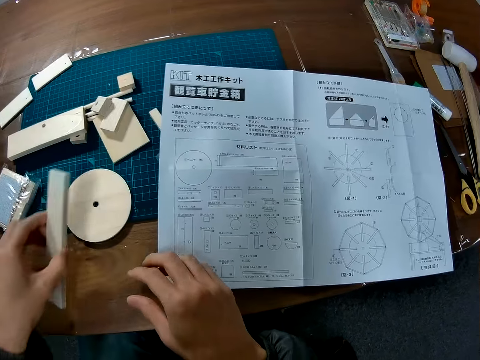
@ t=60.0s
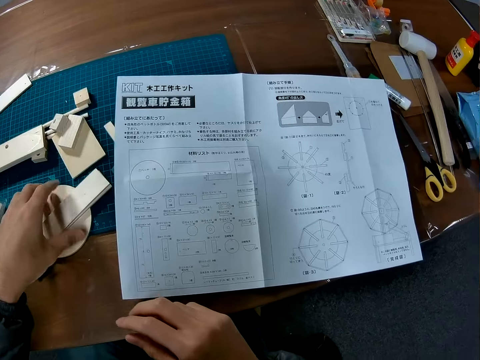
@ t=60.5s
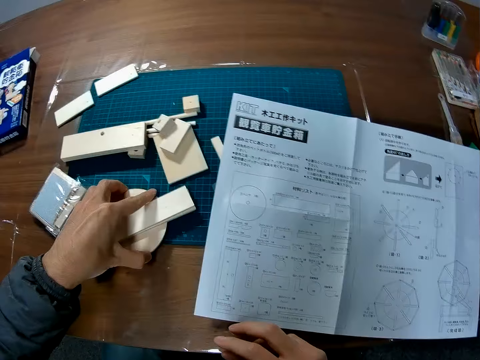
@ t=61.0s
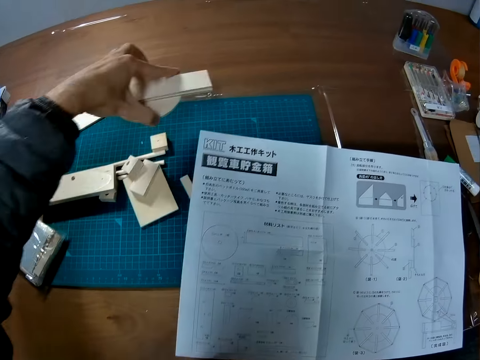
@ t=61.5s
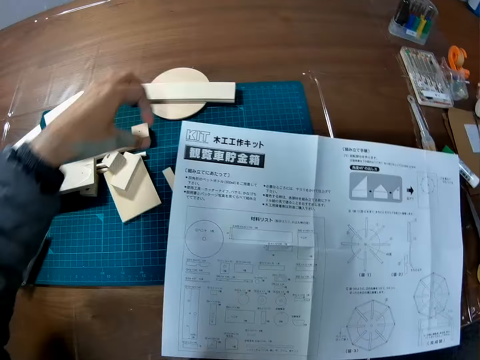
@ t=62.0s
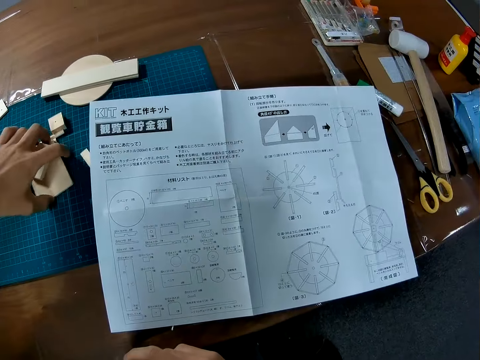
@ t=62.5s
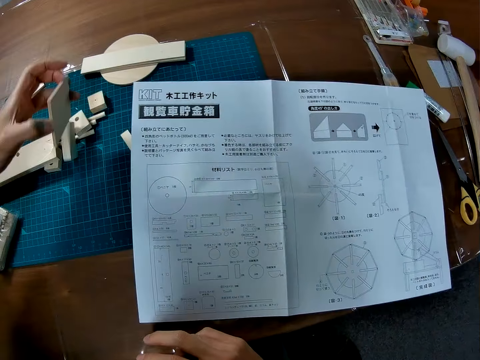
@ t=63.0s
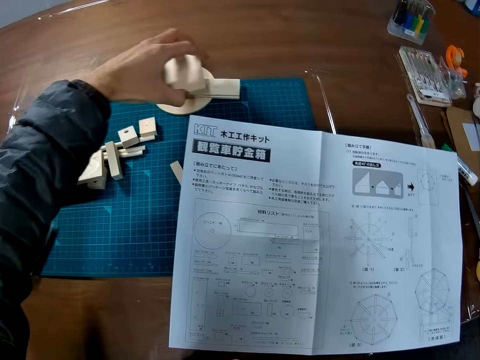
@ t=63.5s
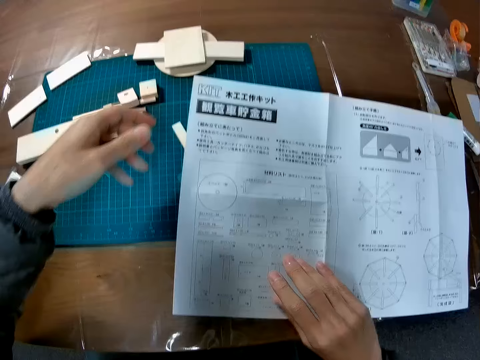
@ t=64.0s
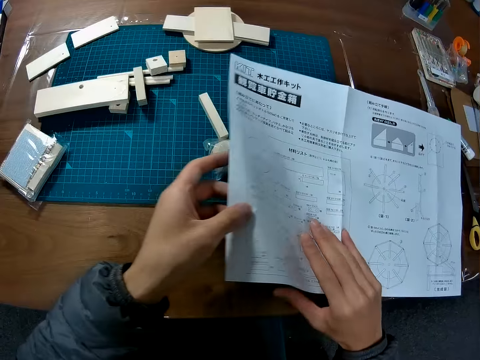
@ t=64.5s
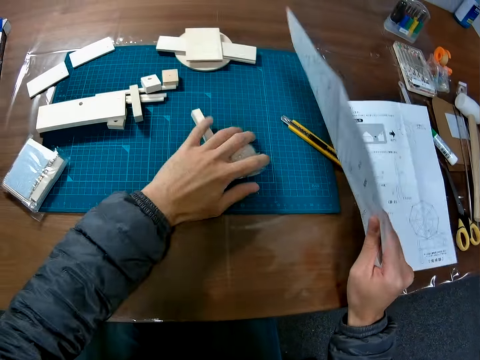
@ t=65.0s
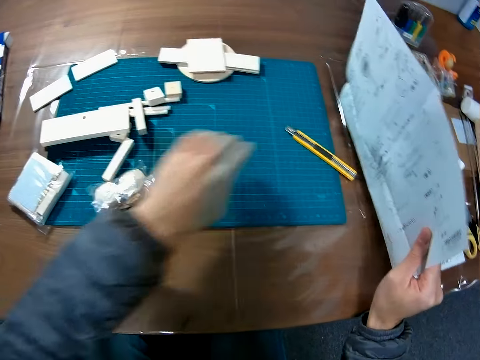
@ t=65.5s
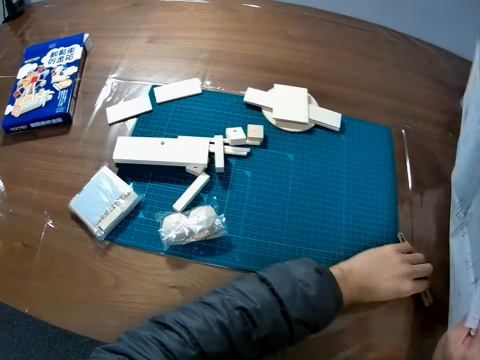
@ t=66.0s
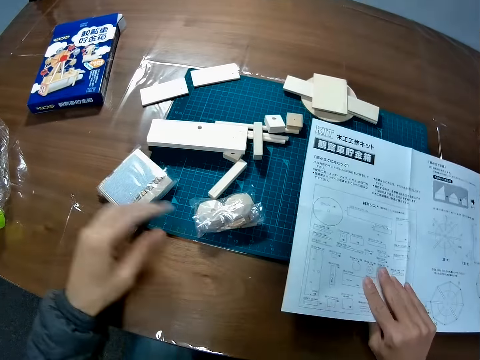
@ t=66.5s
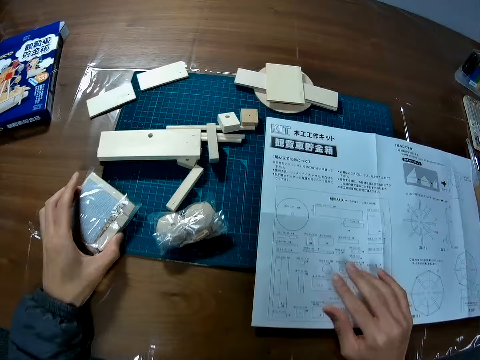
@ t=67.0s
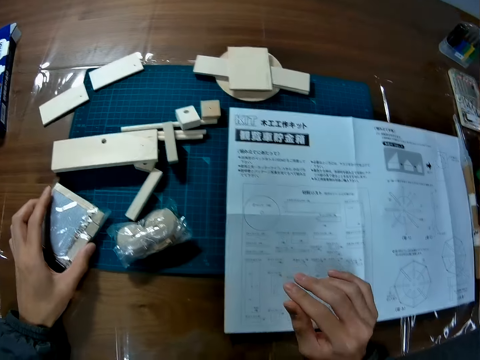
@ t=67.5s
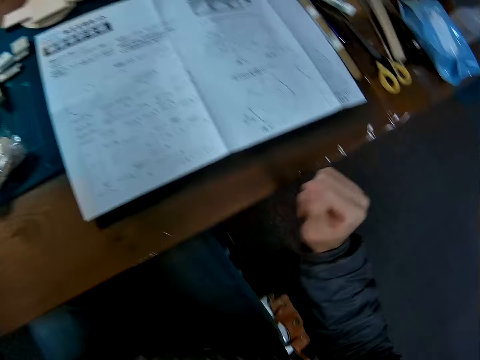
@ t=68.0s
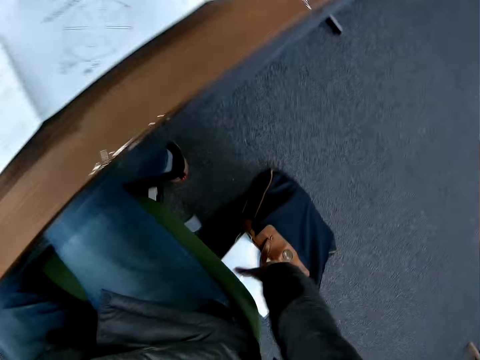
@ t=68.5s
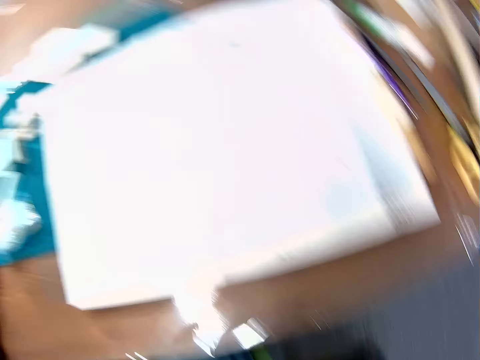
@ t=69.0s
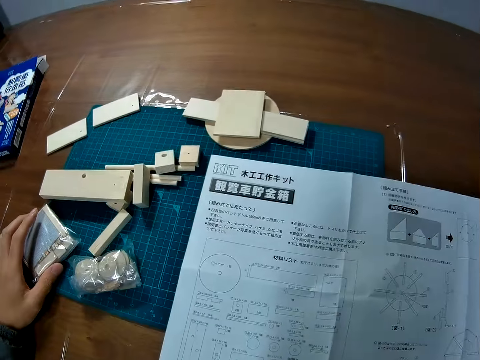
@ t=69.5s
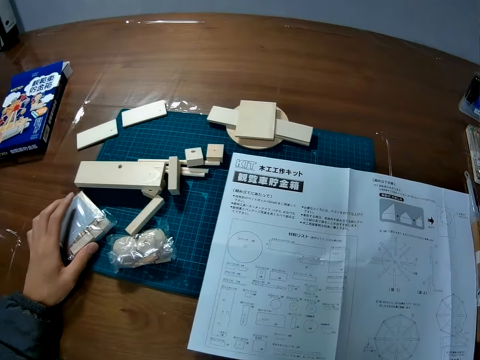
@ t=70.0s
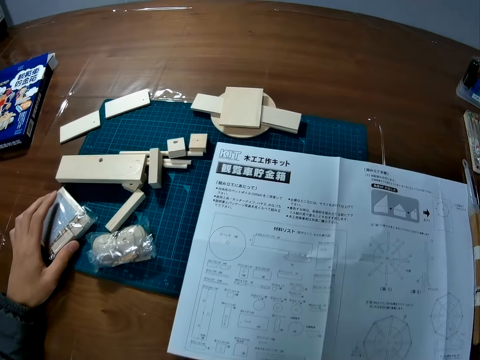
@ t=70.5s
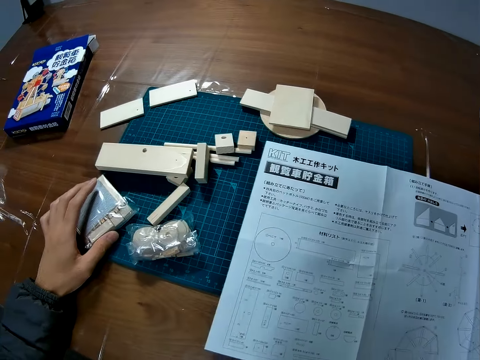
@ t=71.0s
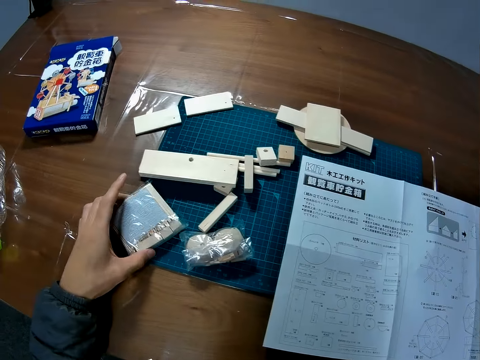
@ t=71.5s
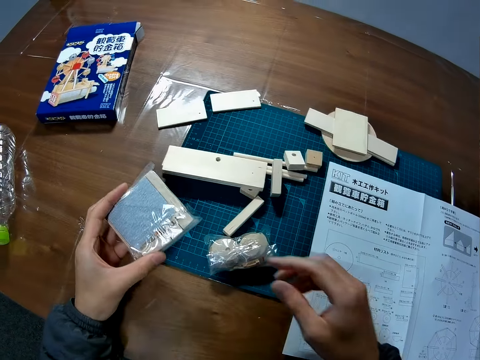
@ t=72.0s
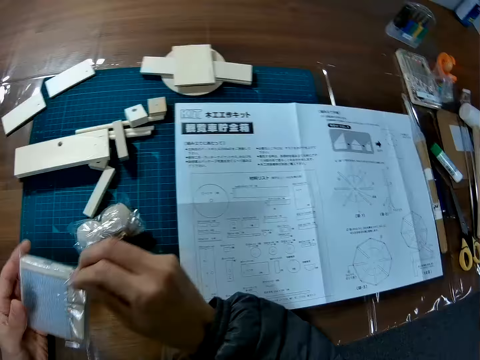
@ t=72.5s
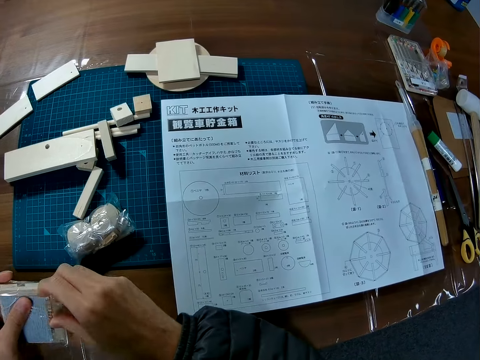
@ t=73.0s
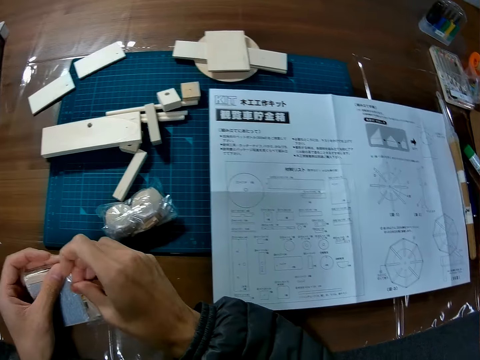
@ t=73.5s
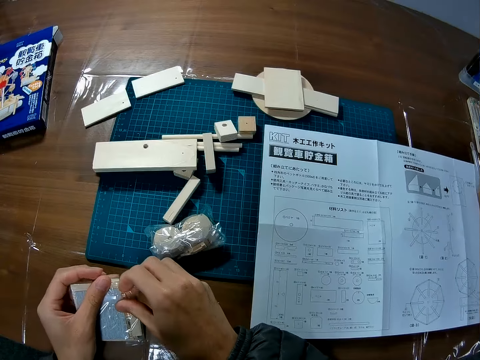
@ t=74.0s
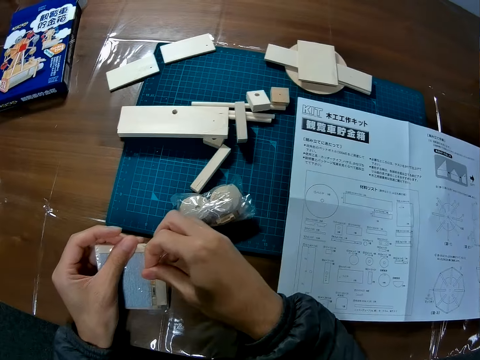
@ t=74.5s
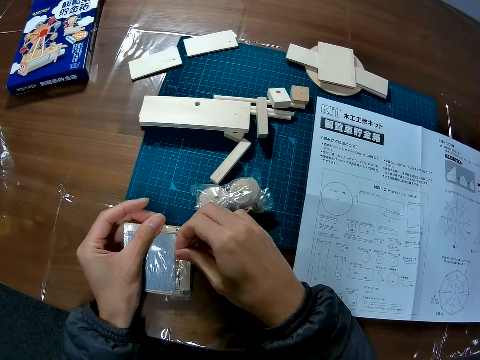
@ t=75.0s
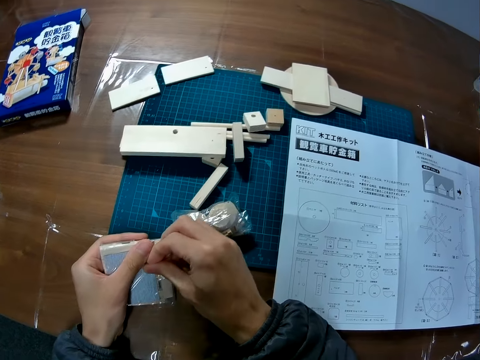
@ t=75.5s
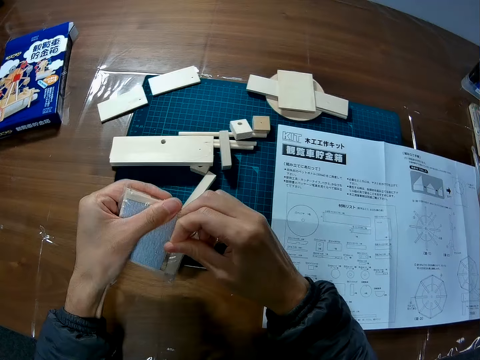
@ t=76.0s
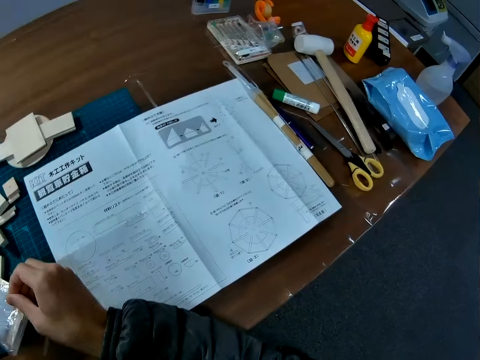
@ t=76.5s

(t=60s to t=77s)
The camera wearer drops the two pieces of wood on another piece of wood. He moves pieces of wood on the table. He lifts the manual from the table. He moves pieces of wood on the table. He moves the retractable knife on the table. He drops the manual on the table. He touches the nylon with pieces of wood in it. He stretches to his bag. He picks up the nylon with pieces of wood in it from the table. He pulls the nylon. He opens the nylon paper of the craft material.

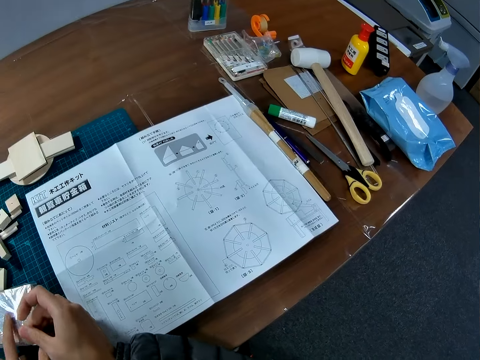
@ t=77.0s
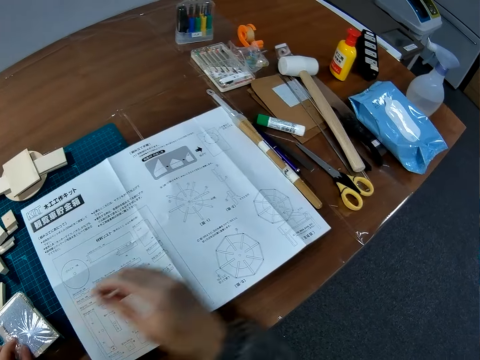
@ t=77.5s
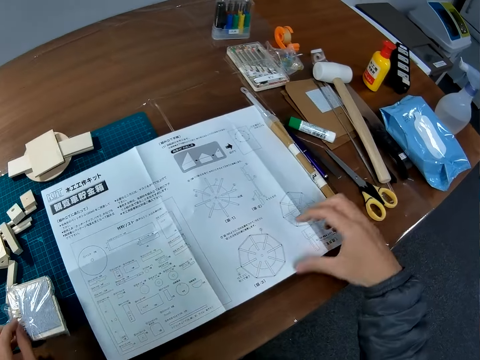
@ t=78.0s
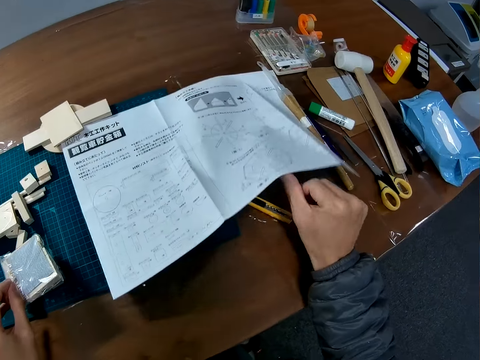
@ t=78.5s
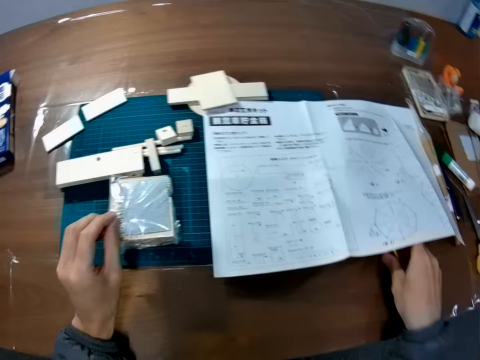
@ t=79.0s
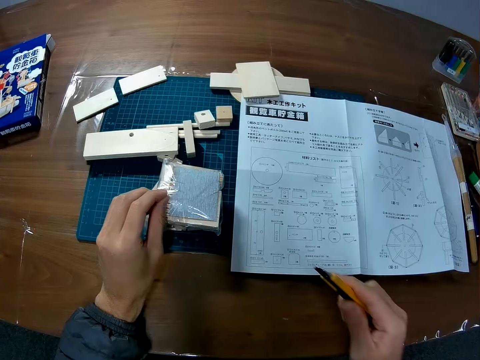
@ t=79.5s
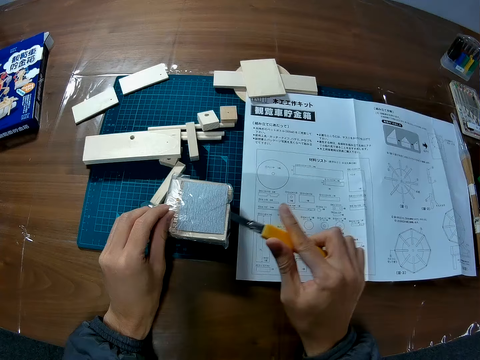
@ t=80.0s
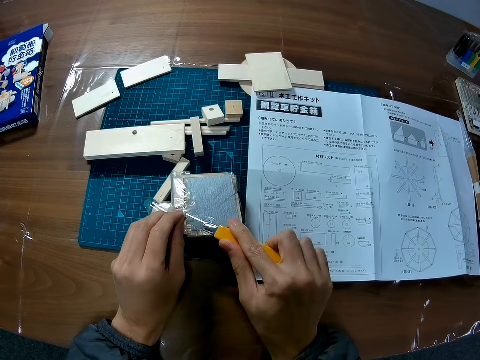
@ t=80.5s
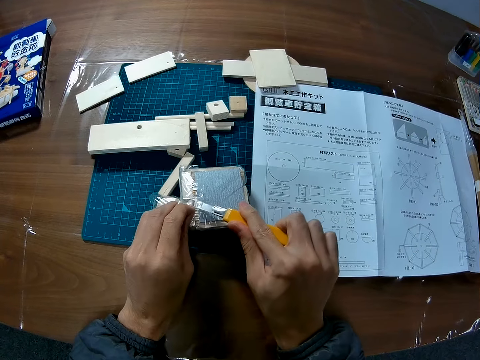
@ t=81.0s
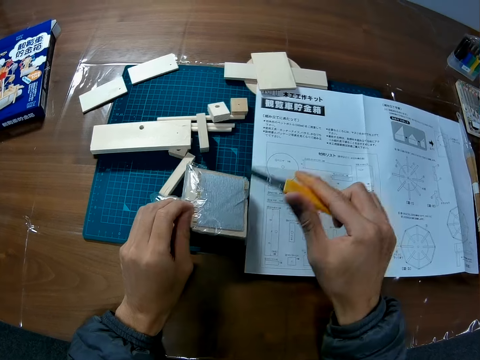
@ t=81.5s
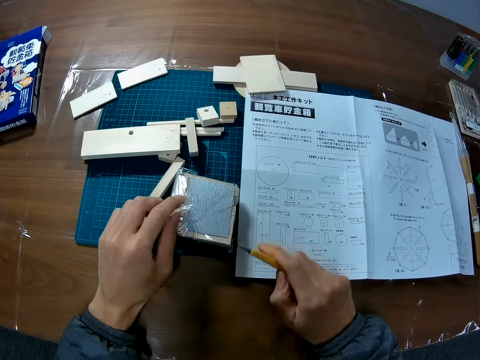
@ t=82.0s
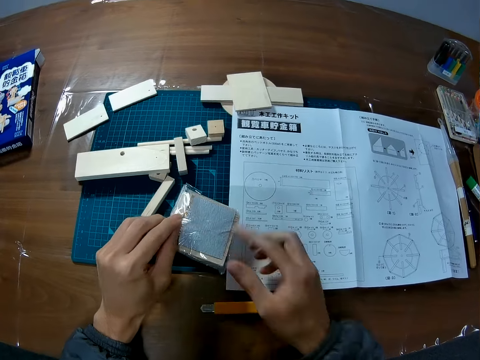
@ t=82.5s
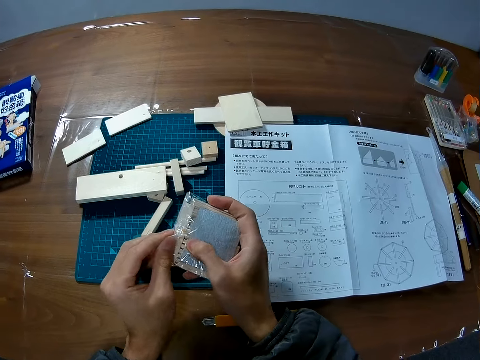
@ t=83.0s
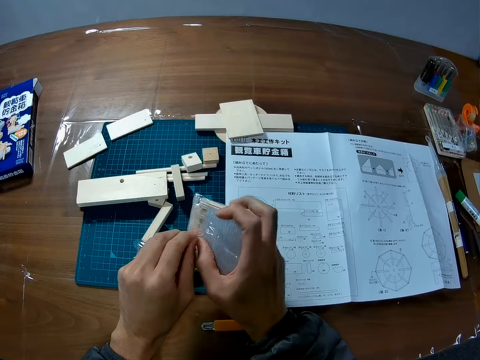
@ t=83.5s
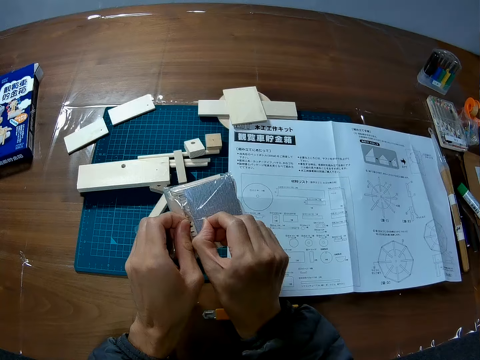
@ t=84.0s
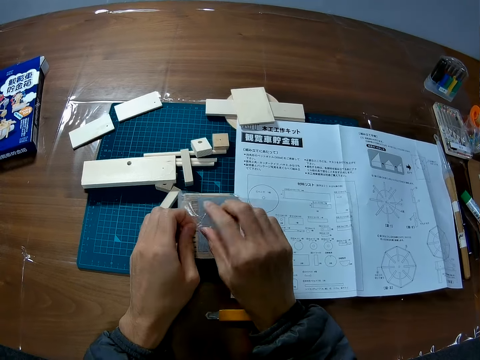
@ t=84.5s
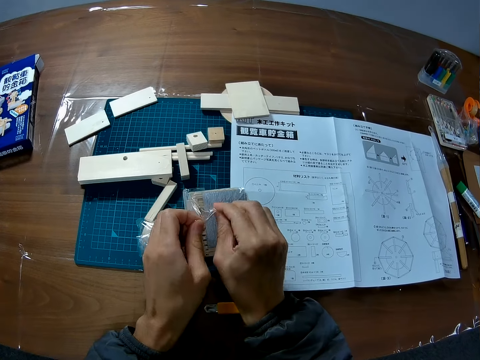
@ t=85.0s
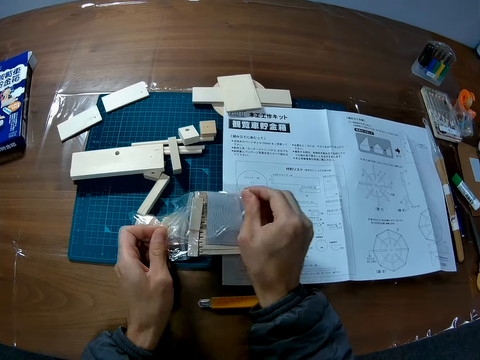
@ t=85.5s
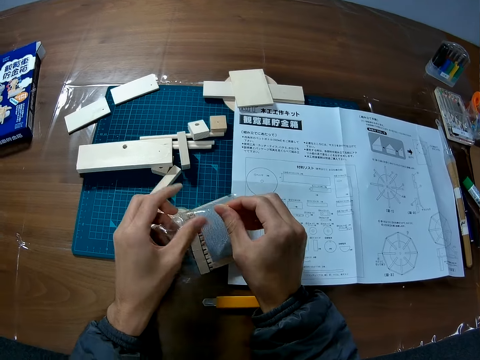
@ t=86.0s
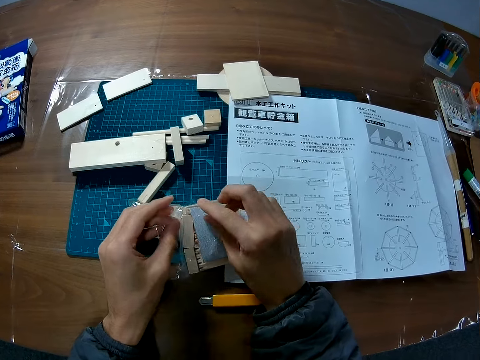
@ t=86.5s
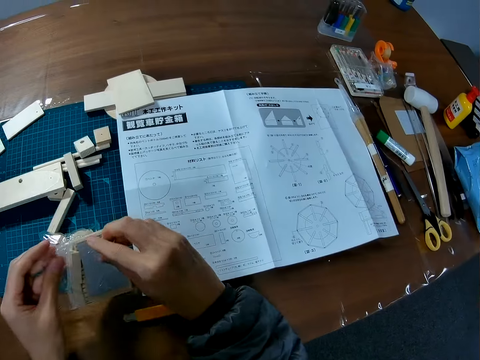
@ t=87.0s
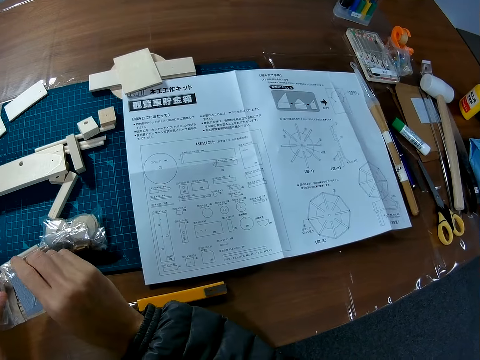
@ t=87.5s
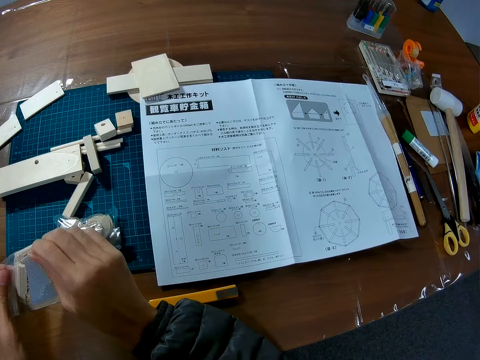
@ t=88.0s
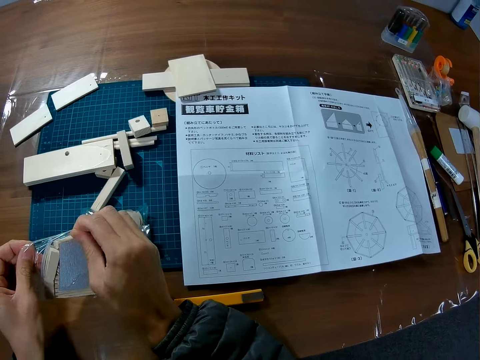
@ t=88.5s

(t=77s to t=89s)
The camera wearer picks the retractable knife from under the manual. He cuts the nylon with the retractable knife. He drops the retractable knife on the table. He tears the nylon with his hands.
